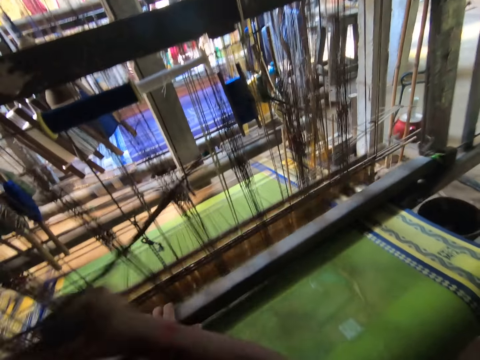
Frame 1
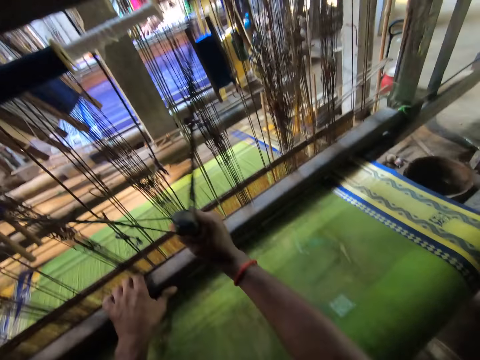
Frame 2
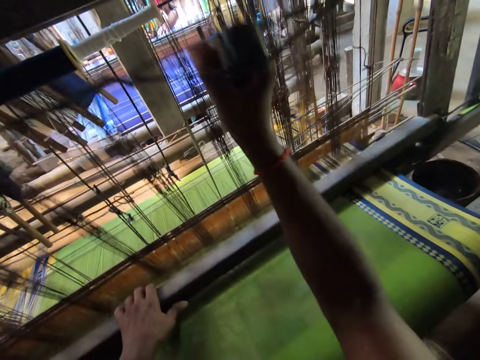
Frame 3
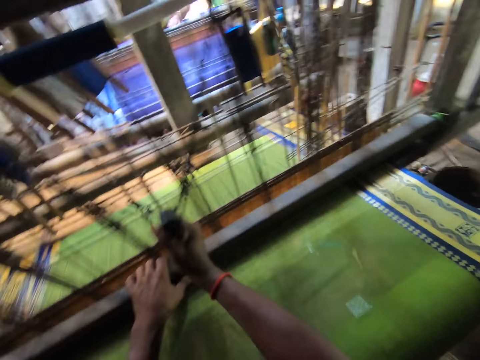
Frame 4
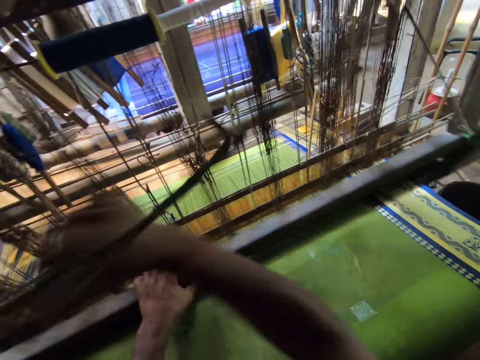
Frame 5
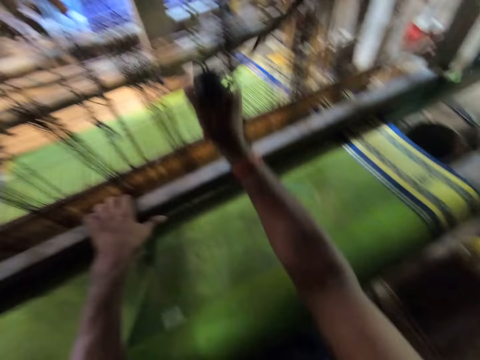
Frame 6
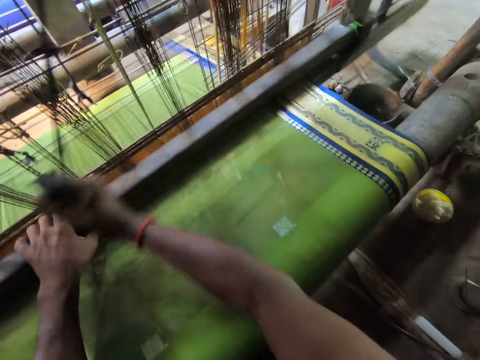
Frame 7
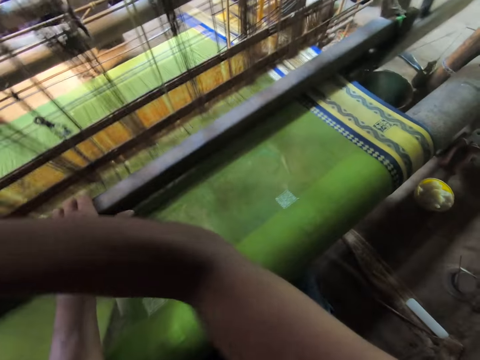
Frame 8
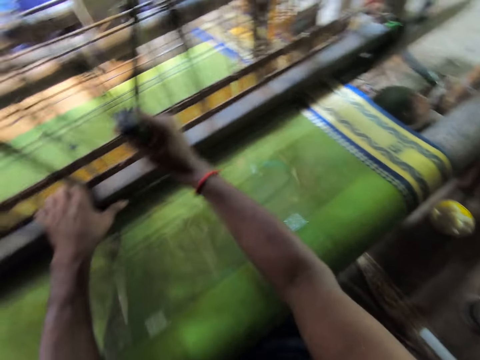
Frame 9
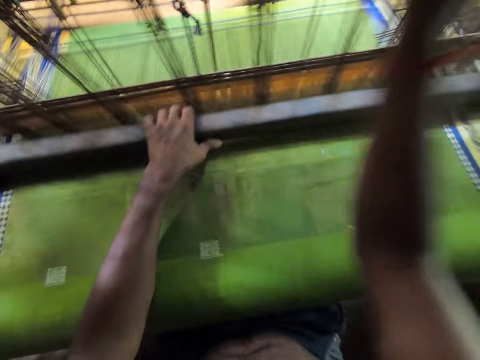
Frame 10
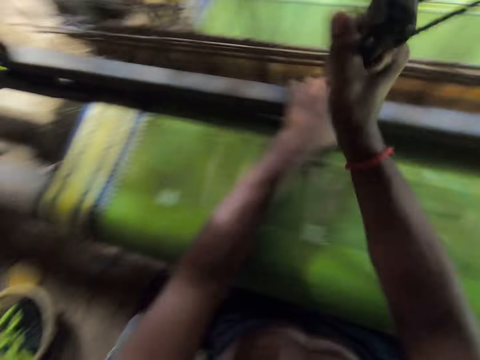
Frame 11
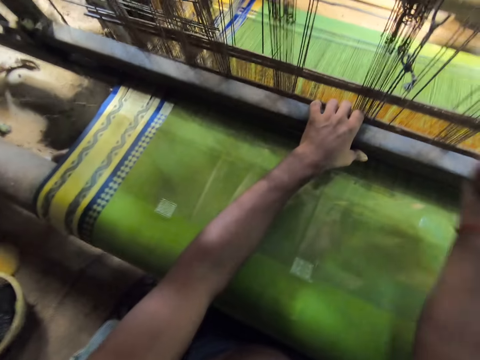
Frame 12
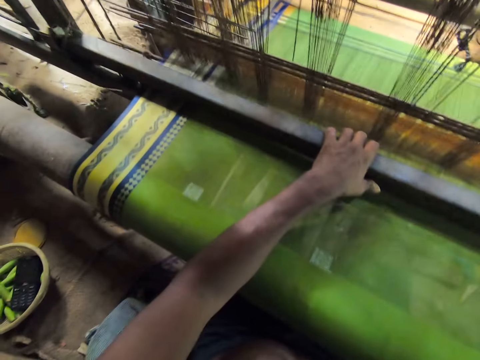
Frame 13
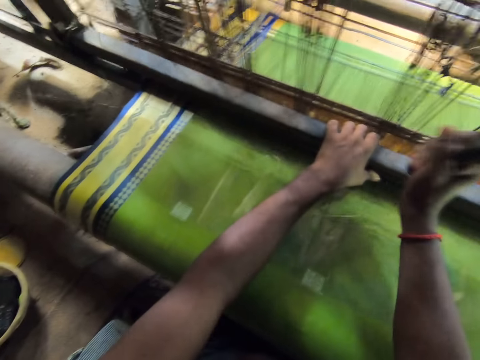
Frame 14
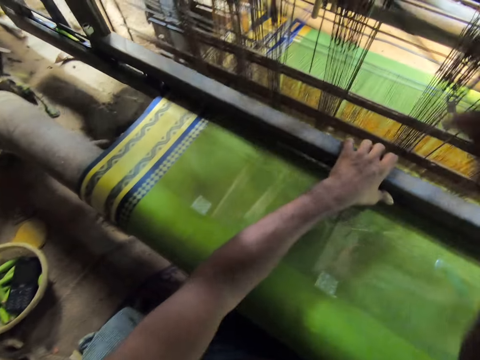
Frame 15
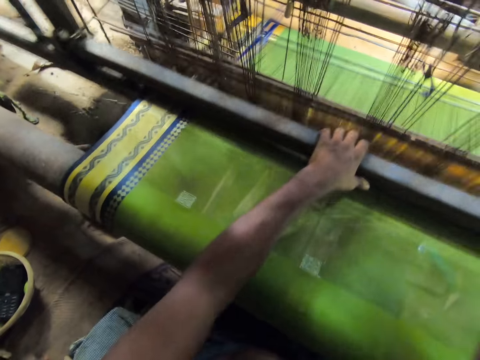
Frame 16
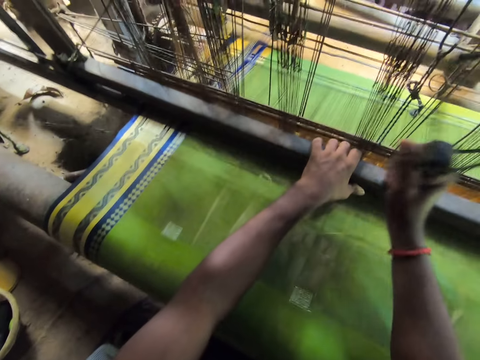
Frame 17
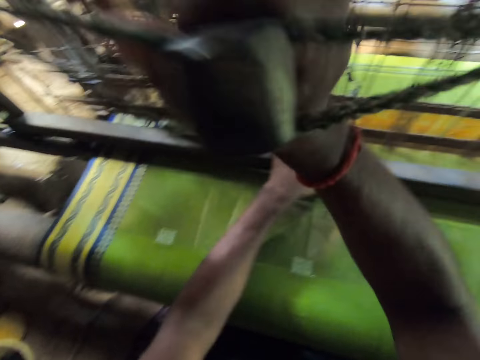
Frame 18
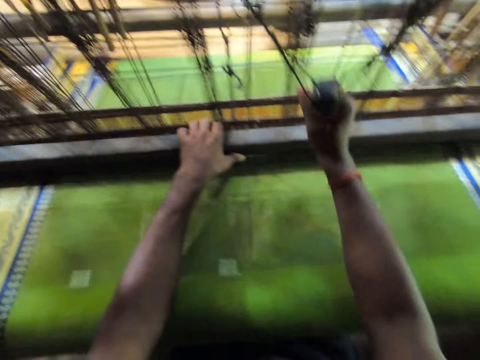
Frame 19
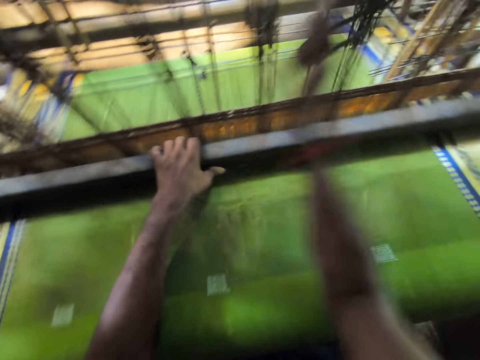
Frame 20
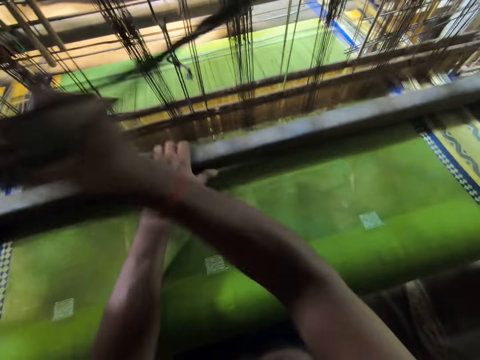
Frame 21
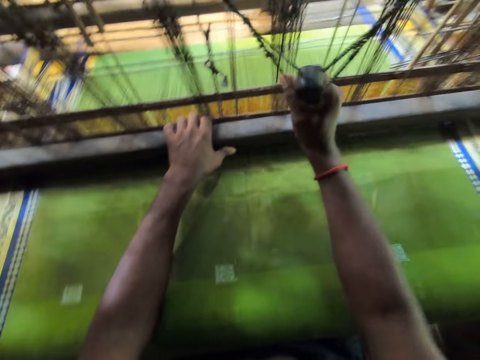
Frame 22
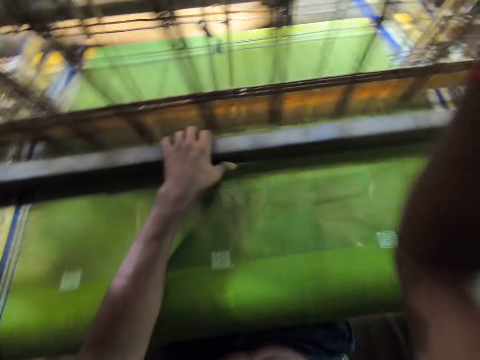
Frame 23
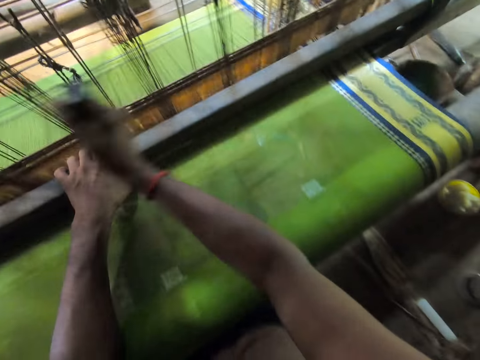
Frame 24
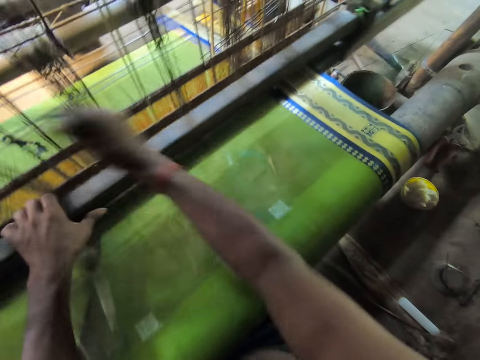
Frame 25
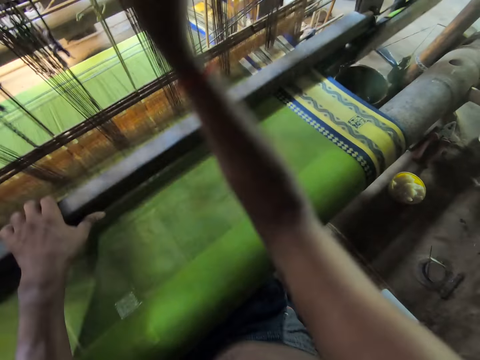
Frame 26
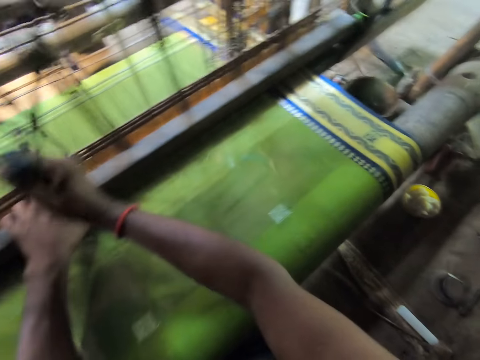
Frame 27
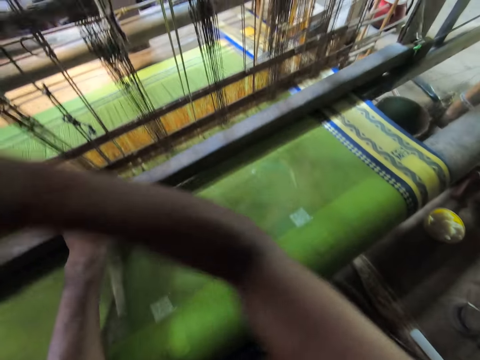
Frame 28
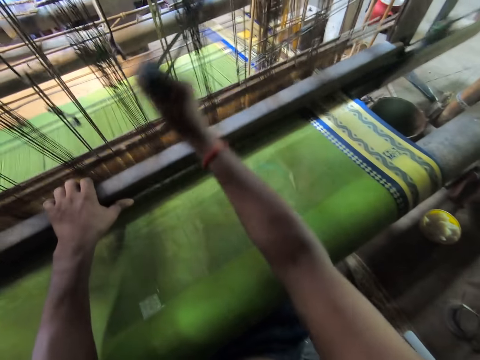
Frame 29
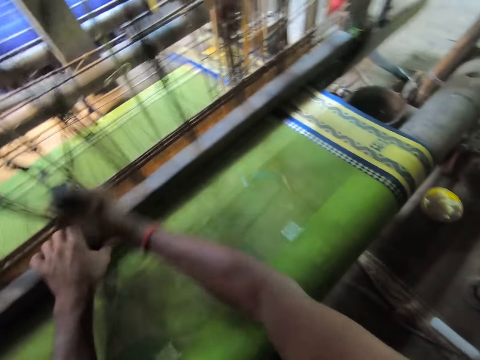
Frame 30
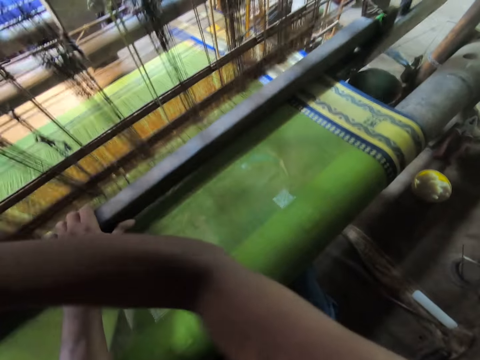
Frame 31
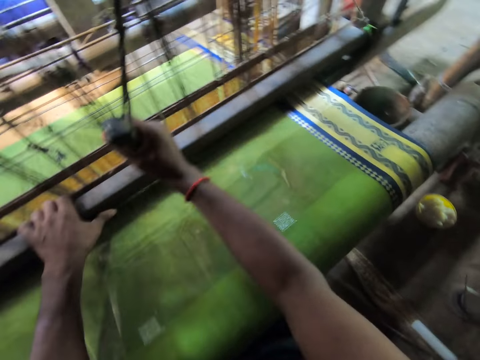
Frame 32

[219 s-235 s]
The camera wearer weaves the cloth. A person talks to the camera wearer. The camera wearer weaves the cloth and looks around. They weave the cloth and look around.

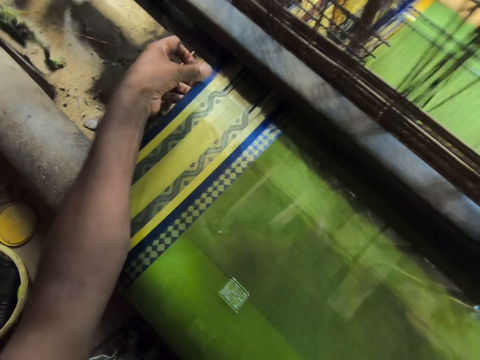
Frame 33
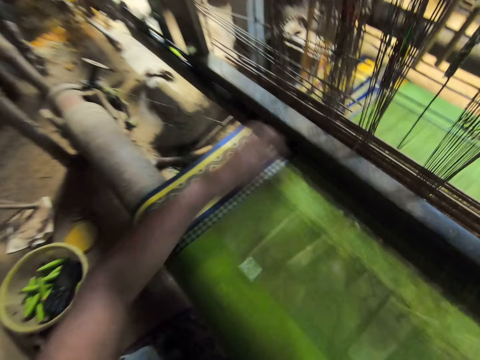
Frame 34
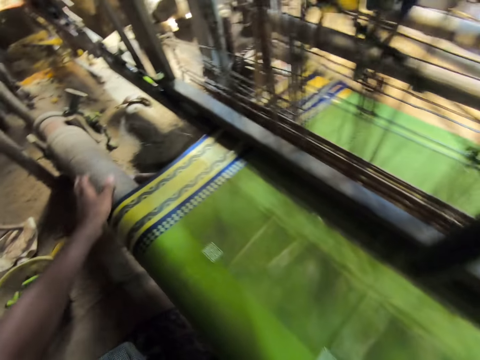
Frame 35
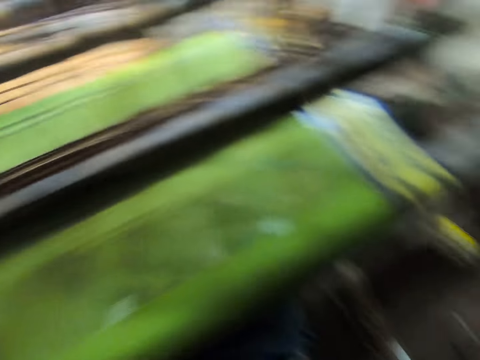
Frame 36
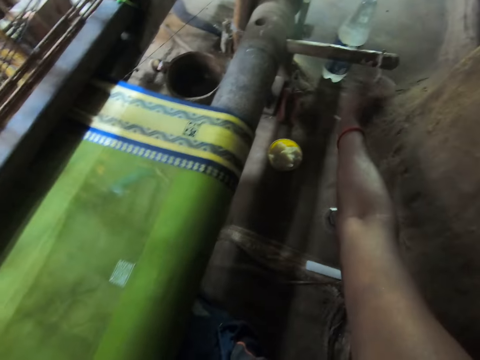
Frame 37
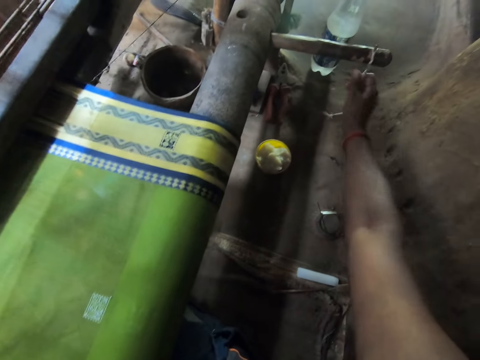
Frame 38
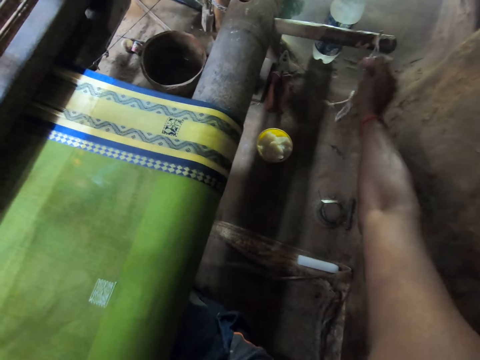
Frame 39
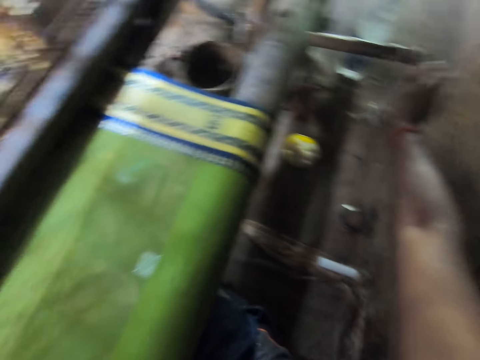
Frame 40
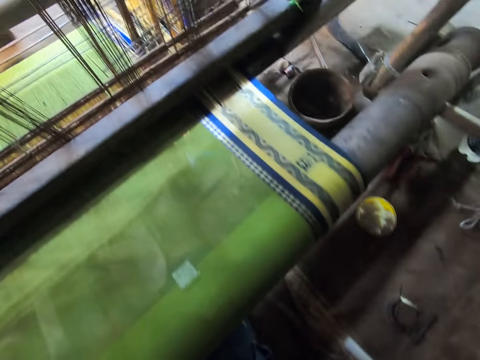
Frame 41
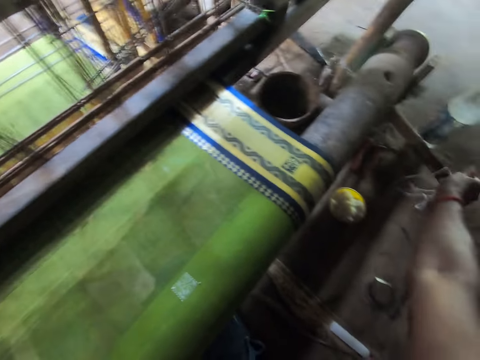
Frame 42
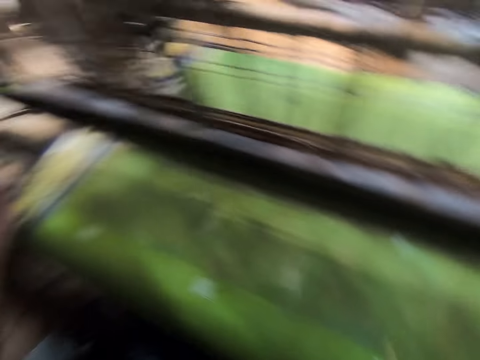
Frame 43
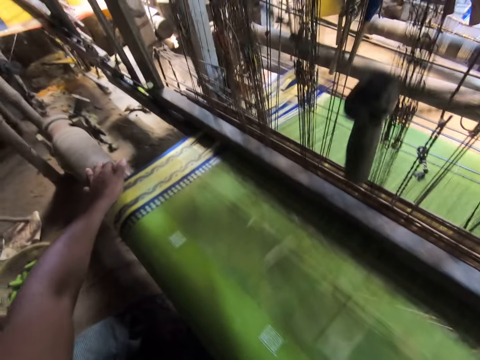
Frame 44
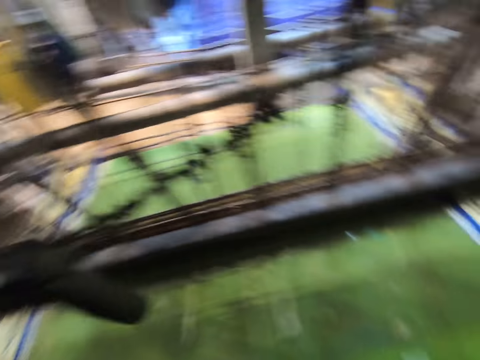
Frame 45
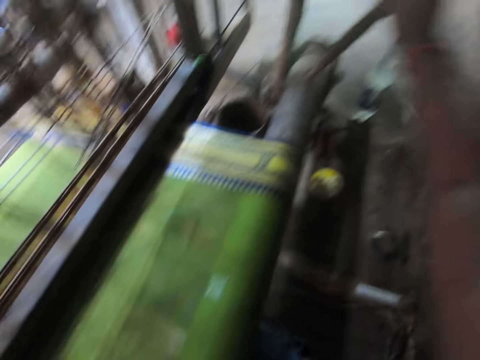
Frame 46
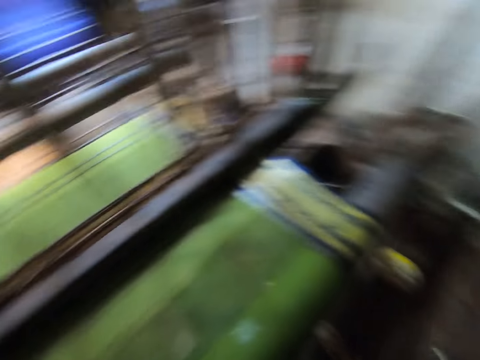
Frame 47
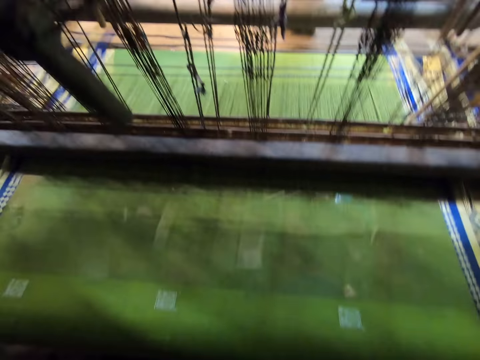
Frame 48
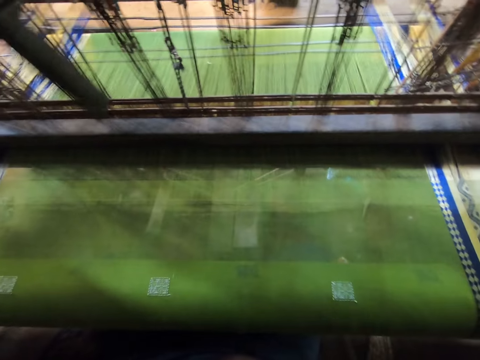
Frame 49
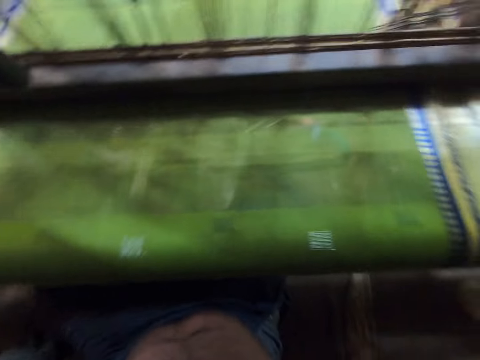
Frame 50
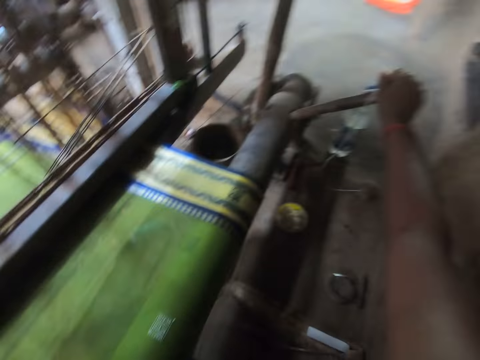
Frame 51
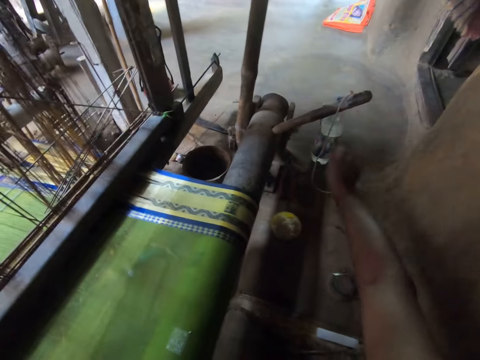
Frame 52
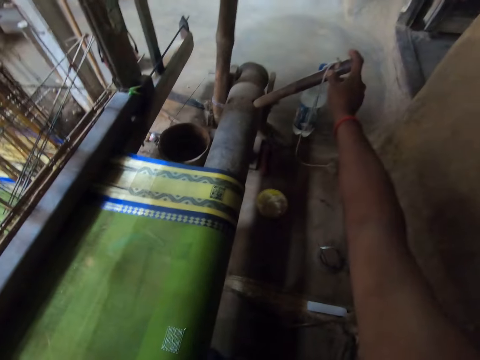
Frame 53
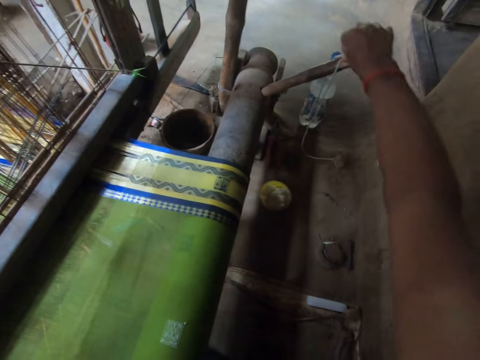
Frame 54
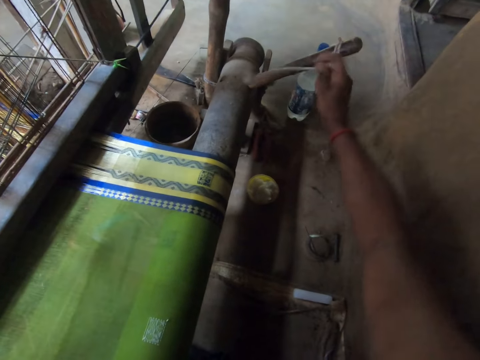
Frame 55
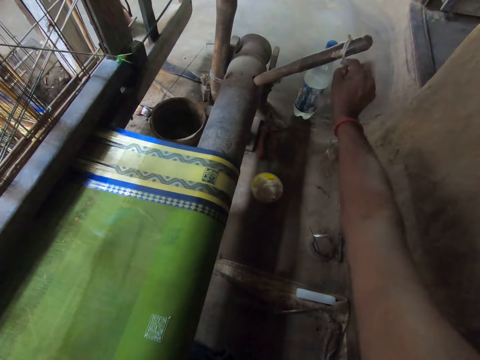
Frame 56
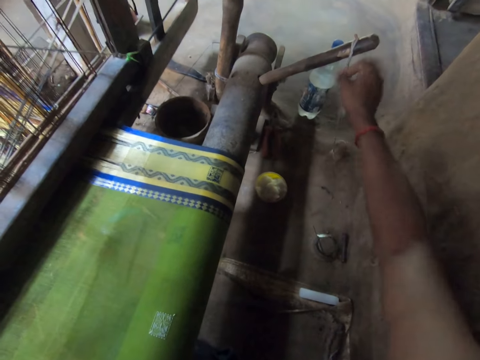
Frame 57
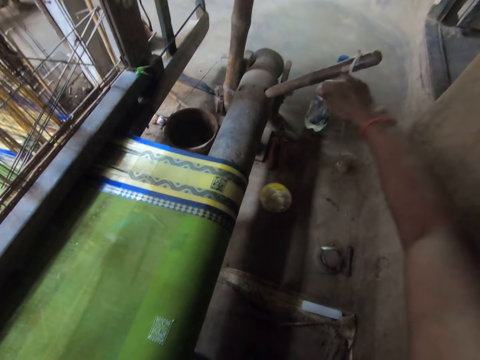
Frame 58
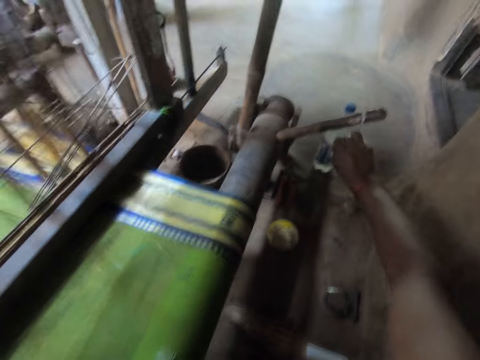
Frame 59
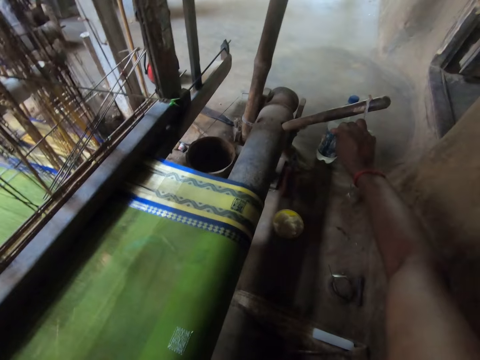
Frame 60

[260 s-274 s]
The camera wearer looks around. He adjusts the lever with his right hand. He touches the yarn. He adjusts the cloth roll. He looks around and talks. He talks again and adjusts the cloth roll. He looks around. He tightens the yarn.
